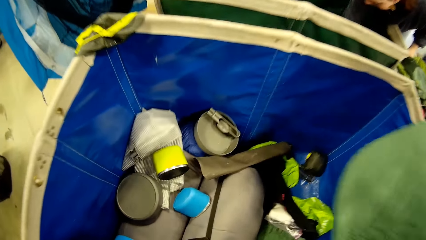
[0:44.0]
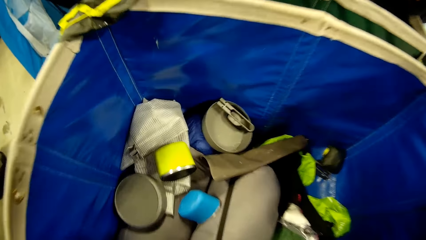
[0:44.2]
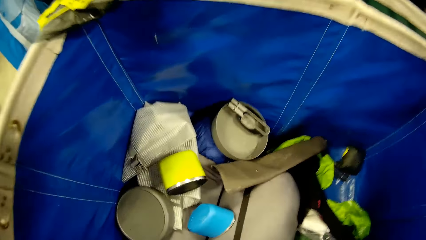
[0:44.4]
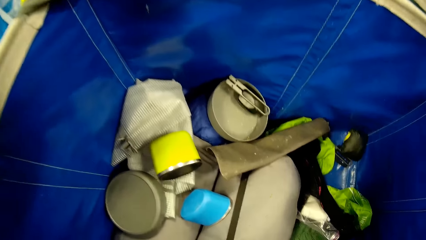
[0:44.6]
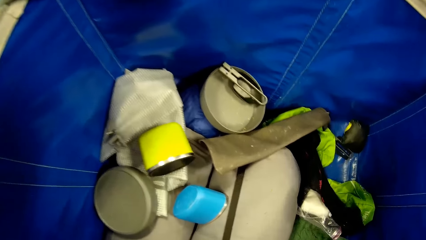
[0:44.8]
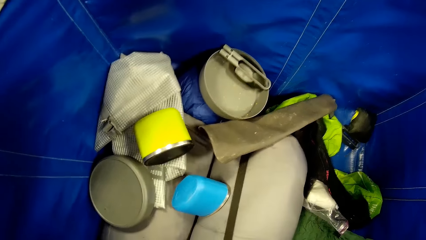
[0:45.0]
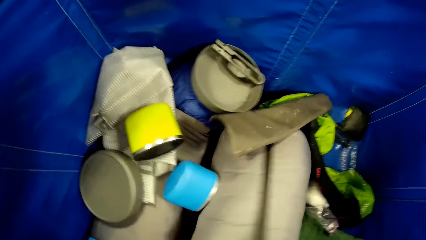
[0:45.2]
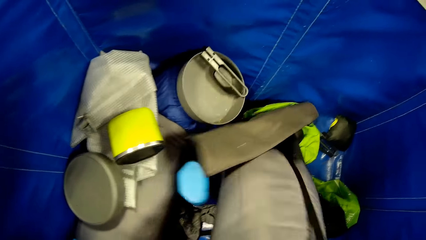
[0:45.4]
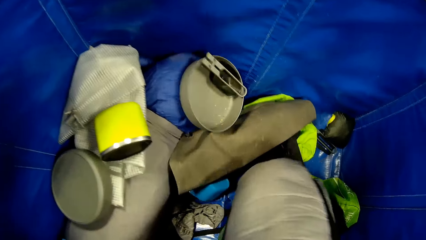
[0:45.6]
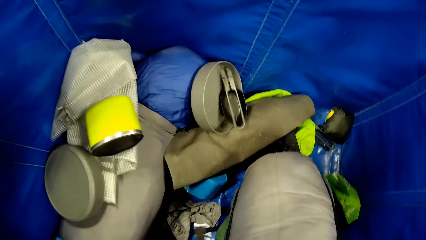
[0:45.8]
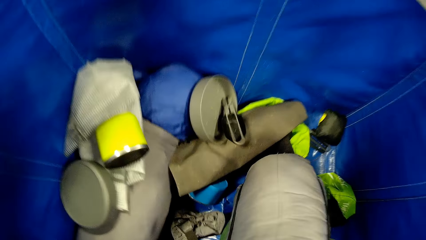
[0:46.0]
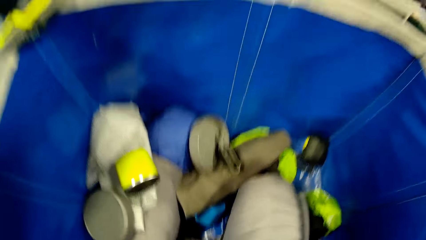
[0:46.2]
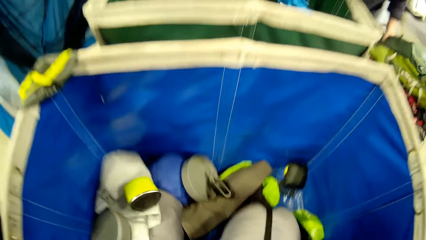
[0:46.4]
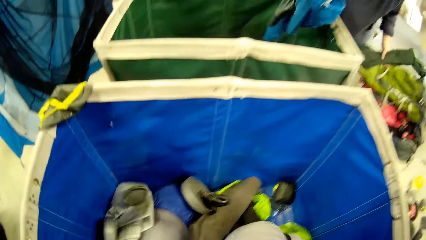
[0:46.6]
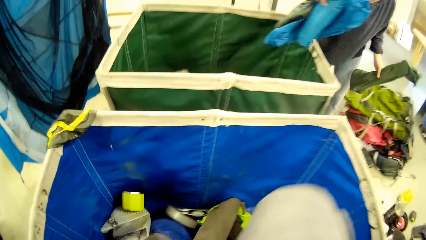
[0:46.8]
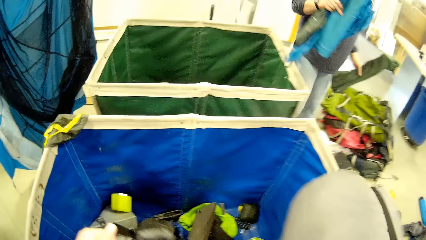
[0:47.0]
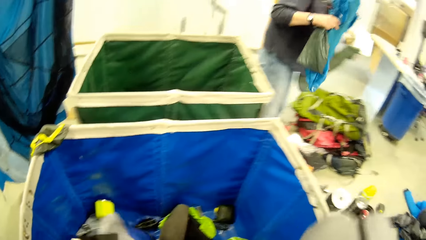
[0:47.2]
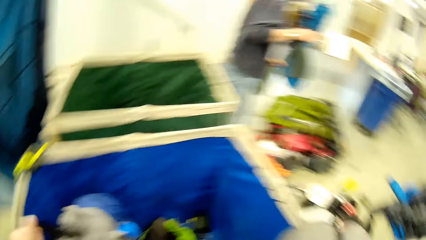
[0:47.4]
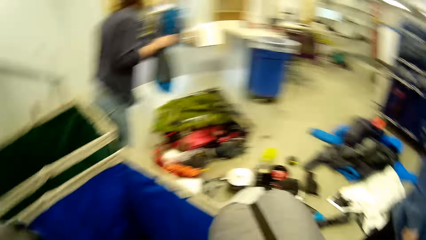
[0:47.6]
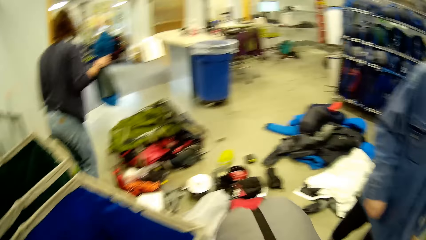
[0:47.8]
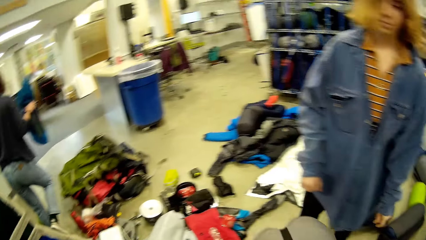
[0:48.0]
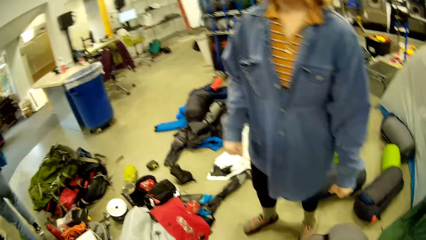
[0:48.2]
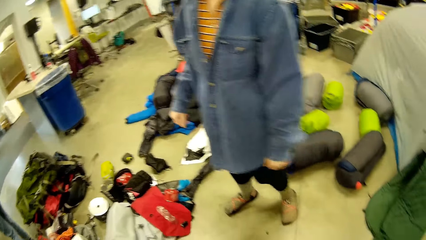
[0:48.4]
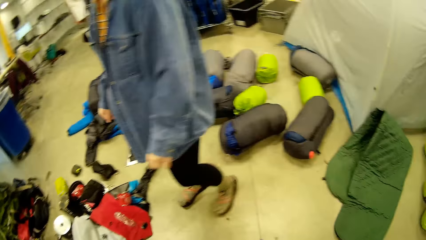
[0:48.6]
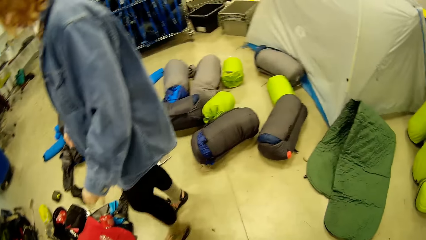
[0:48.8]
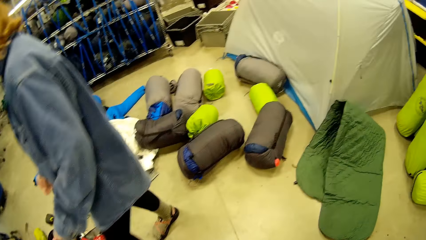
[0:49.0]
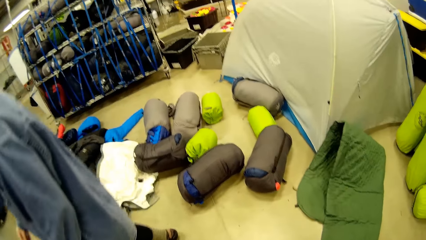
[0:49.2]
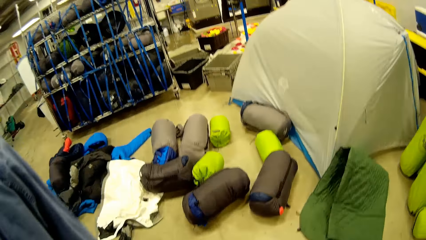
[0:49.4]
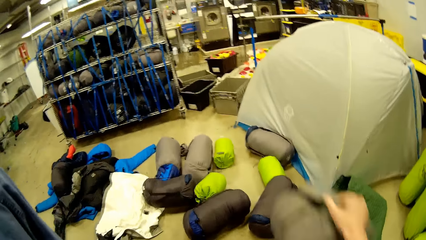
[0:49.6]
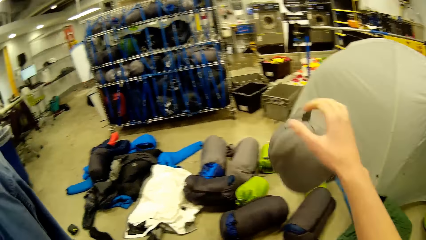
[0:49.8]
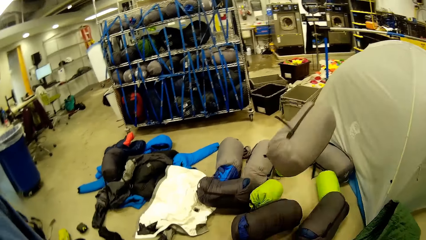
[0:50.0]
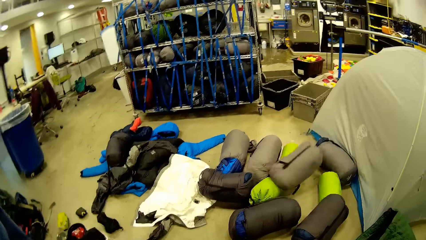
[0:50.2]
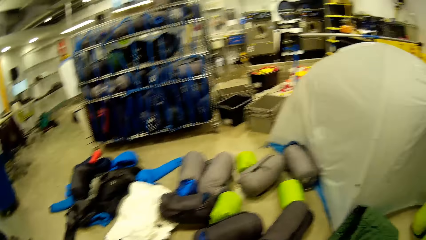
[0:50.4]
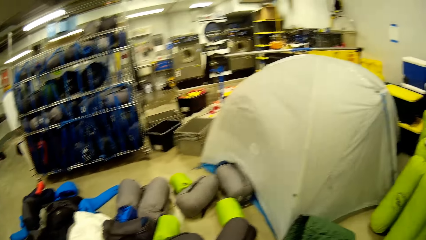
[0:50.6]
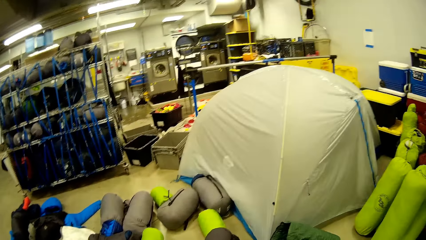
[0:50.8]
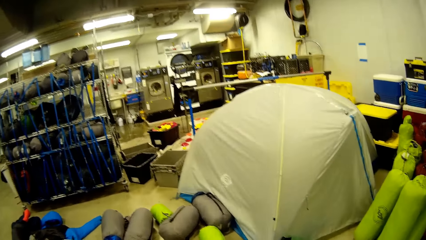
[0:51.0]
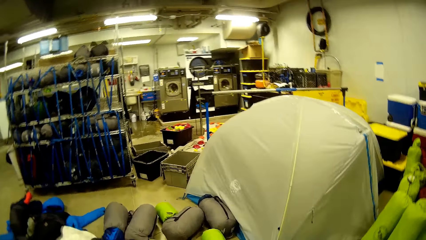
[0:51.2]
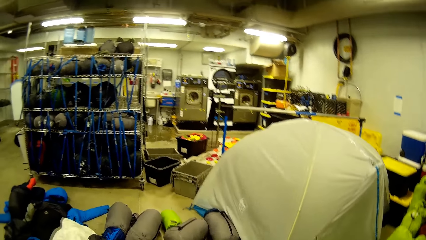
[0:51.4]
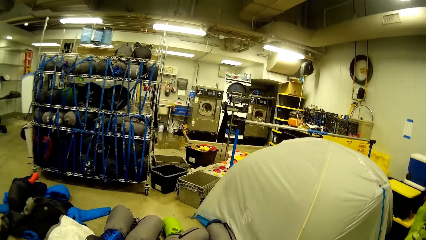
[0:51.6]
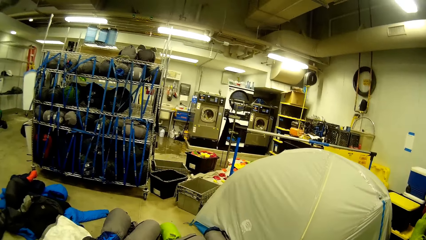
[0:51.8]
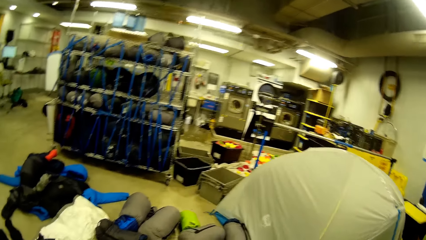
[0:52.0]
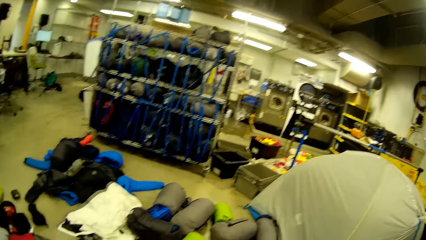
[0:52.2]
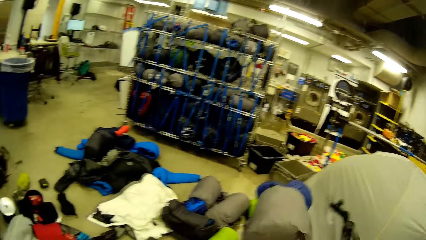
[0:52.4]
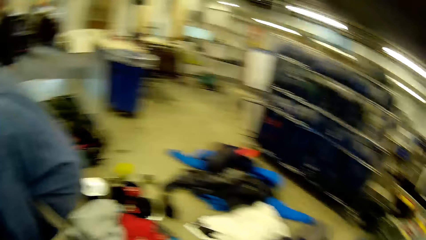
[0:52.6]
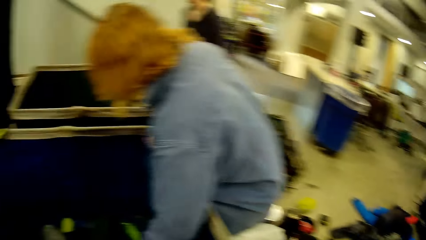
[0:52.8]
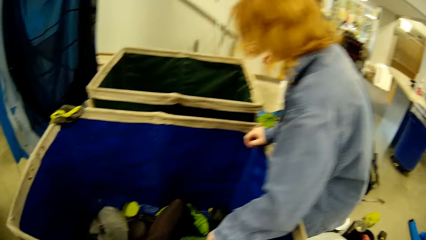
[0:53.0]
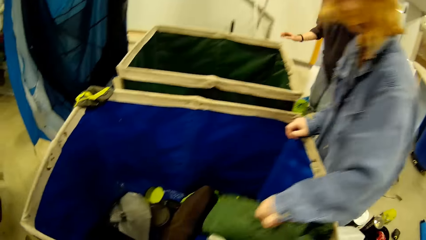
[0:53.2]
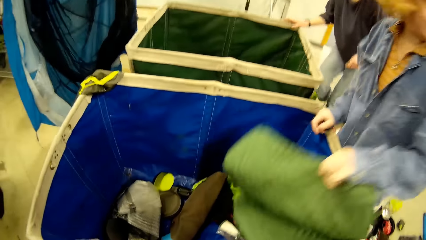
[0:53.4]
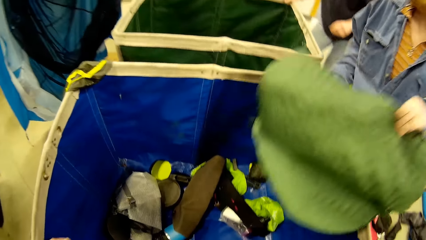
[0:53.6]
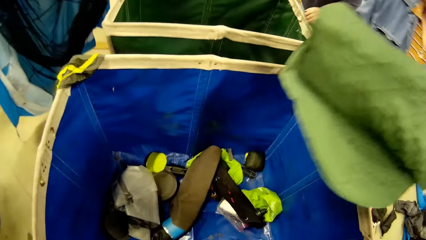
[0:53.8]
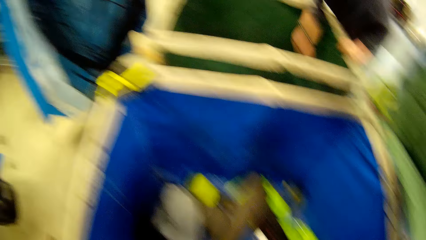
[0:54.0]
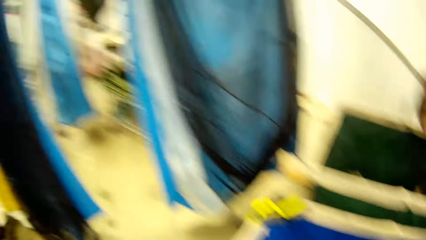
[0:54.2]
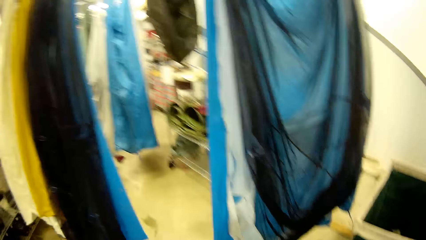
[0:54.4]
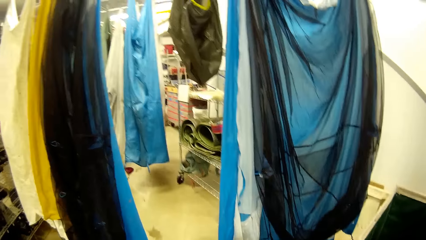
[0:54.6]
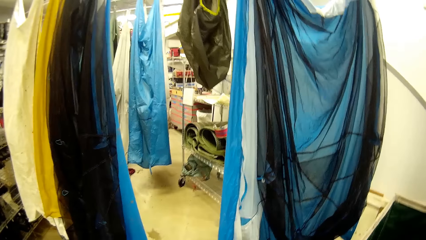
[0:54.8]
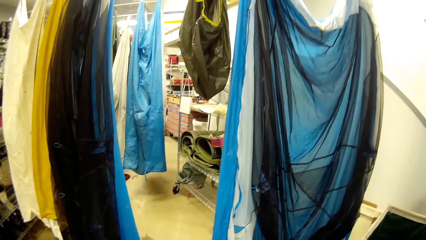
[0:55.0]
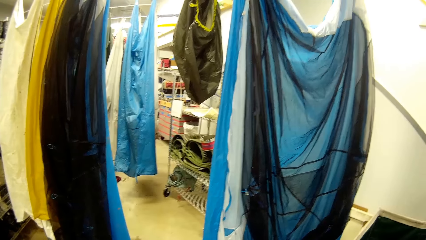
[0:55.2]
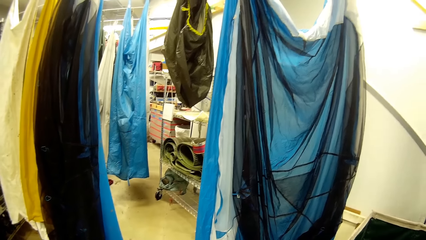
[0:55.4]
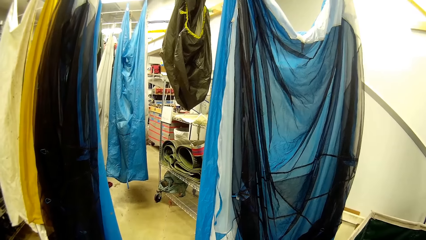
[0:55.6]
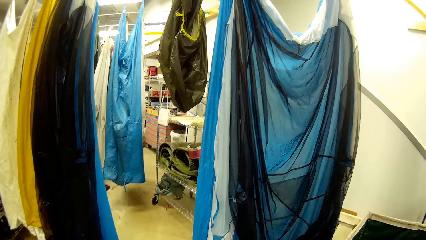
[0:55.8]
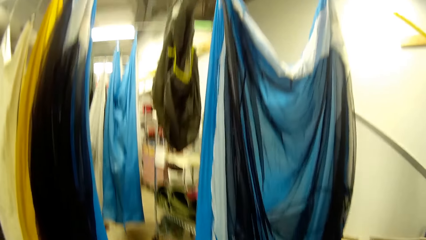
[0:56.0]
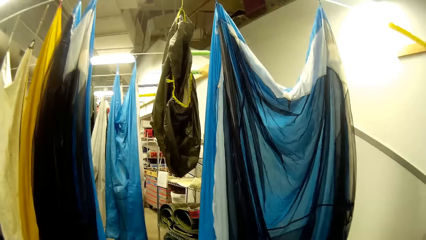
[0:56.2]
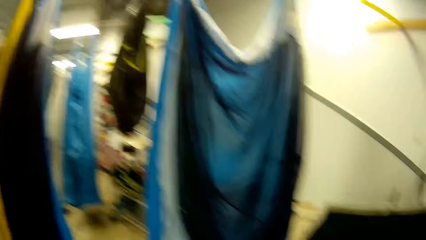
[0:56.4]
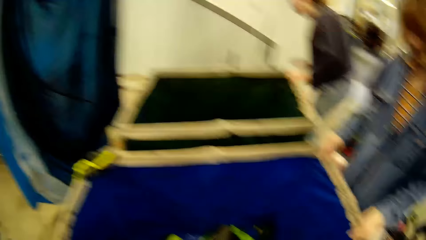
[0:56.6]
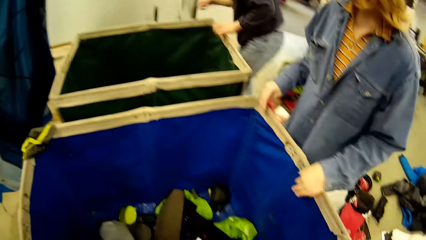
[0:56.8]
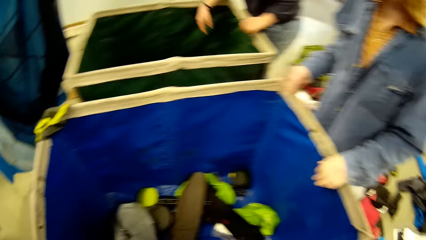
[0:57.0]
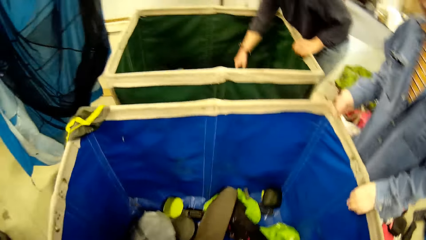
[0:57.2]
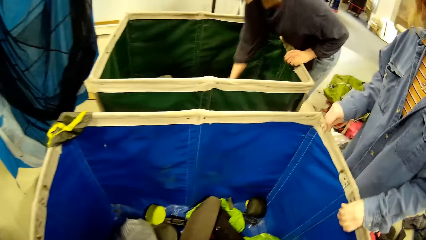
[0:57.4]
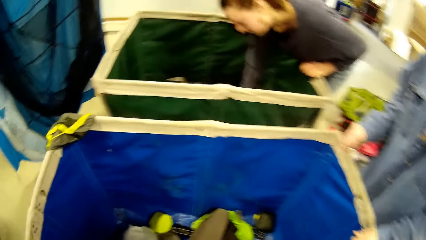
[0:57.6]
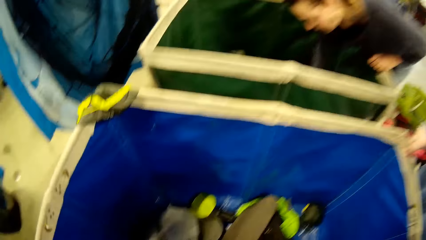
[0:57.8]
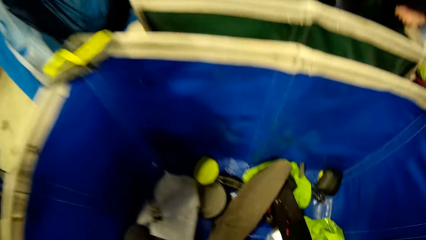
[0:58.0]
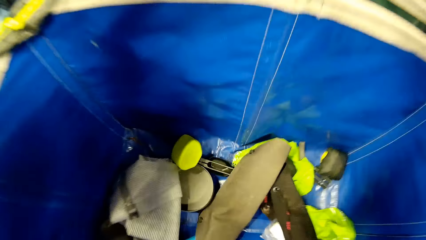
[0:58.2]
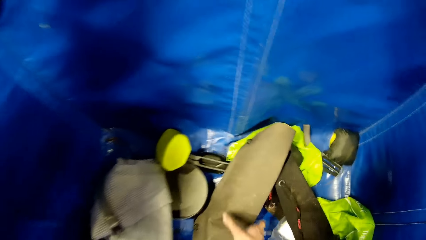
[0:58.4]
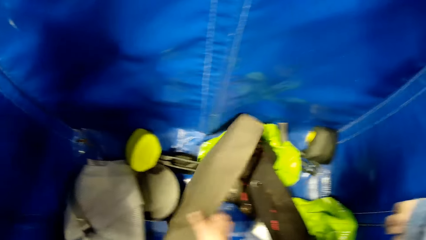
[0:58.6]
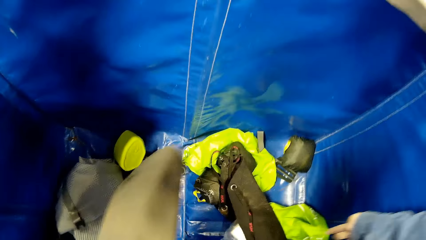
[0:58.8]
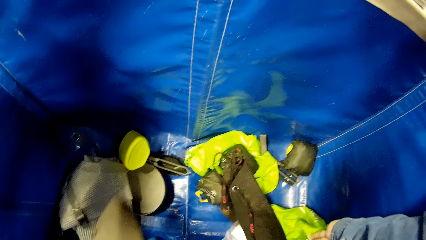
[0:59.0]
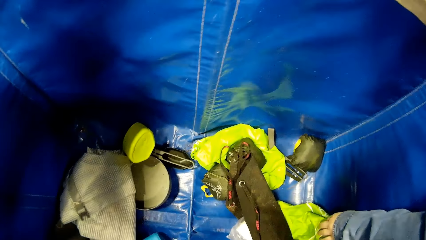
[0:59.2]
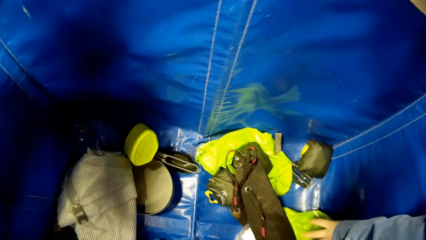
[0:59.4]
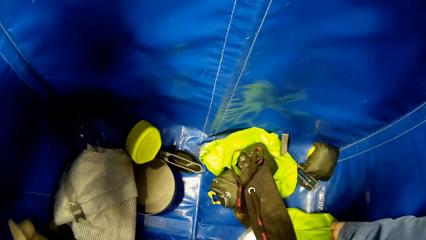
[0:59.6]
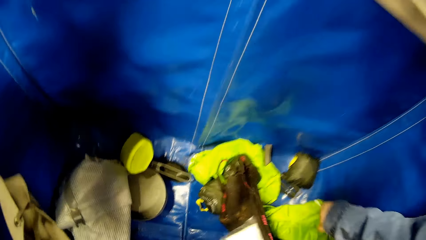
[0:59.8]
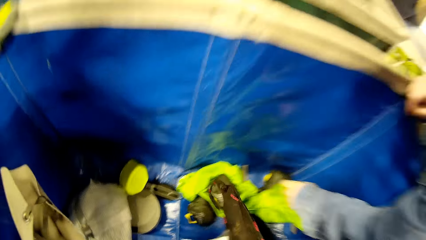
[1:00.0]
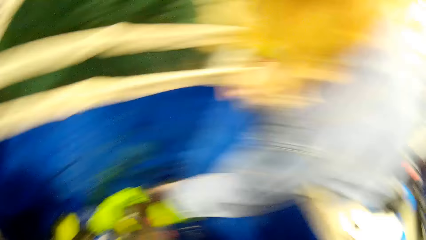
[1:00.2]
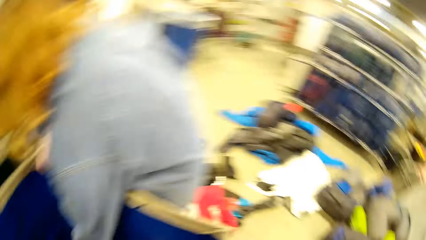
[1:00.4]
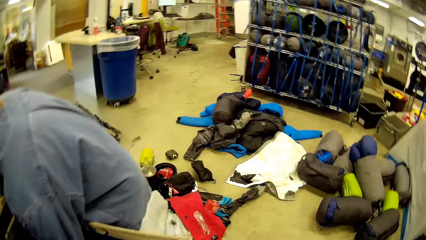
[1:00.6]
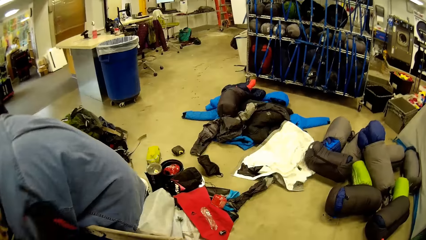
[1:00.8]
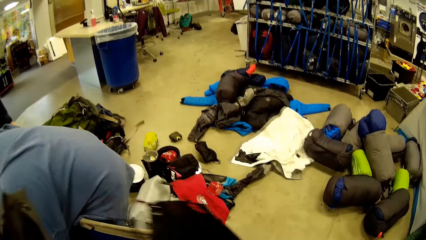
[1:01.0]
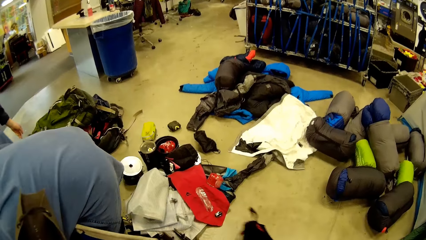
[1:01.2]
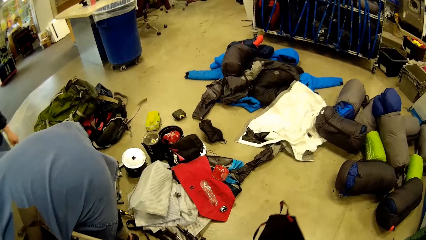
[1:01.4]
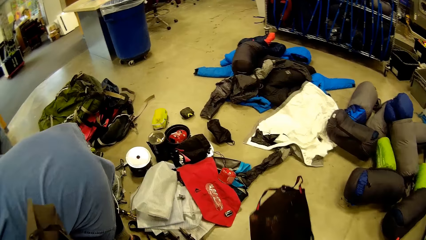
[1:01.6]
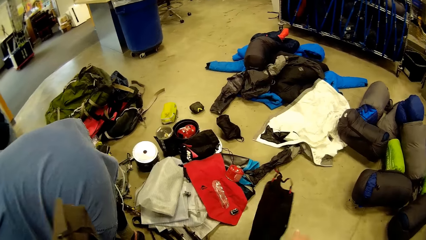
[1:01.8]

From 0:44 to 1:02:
A person moves the hand in the bucket of clothes. Another person holds the fabric. The camera wearer picks a light brown bag from the box. The first person holds clothes. The second person walks to the bucket. The camera wearer throws the light brown bag on the floor. They drop the bag aside. A woman picks a green bag from the box. The second person holds the fabric. The camera wearer looks at some hung aprons in the apartment. The first person picks the cloth. The second person holds both hands on the bucket. The camera wearer picks a brown bag from the box. They move the hand in the bucket. The second person picks the green bag.
